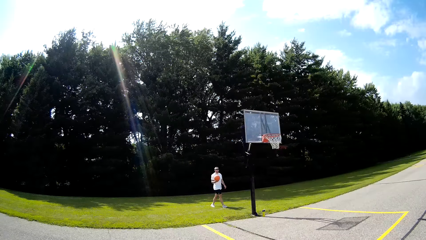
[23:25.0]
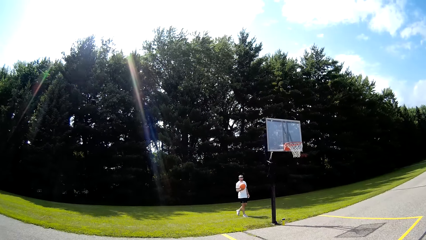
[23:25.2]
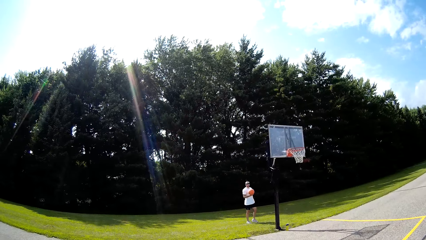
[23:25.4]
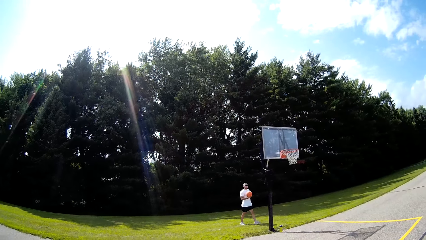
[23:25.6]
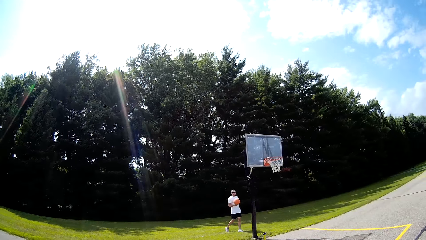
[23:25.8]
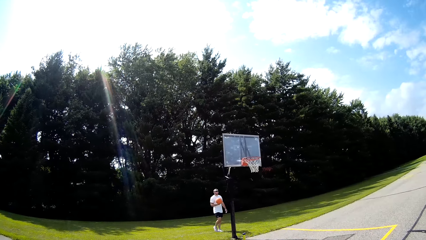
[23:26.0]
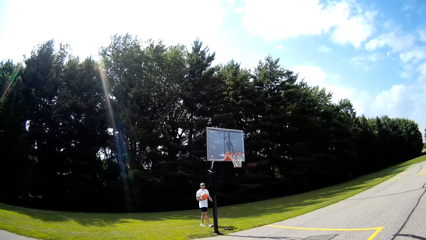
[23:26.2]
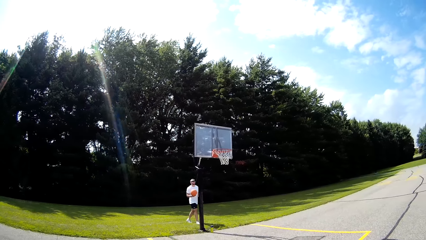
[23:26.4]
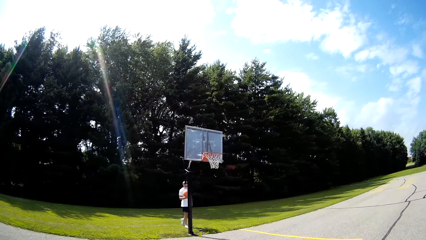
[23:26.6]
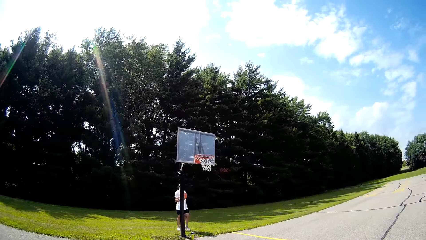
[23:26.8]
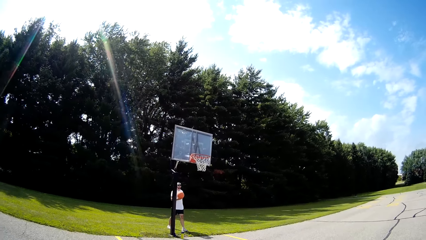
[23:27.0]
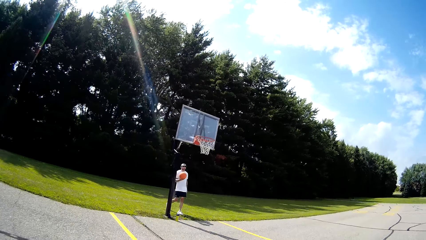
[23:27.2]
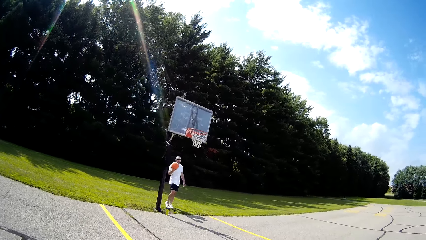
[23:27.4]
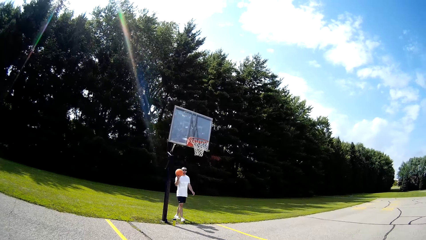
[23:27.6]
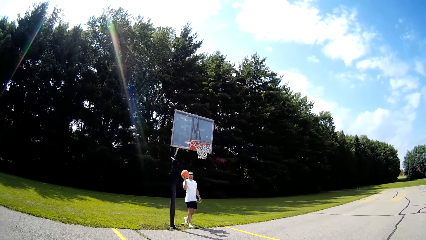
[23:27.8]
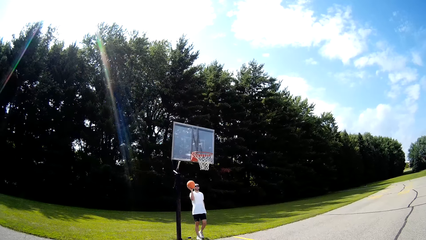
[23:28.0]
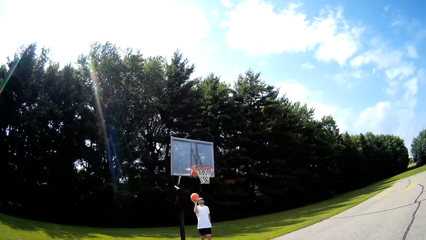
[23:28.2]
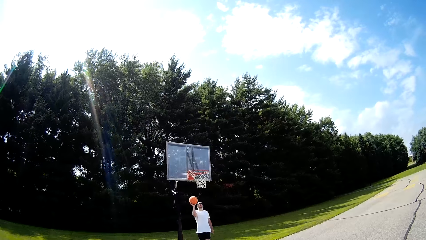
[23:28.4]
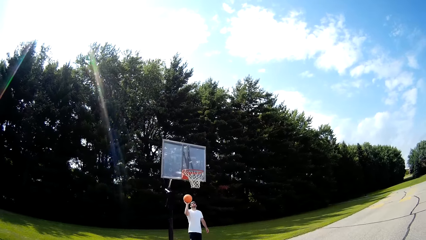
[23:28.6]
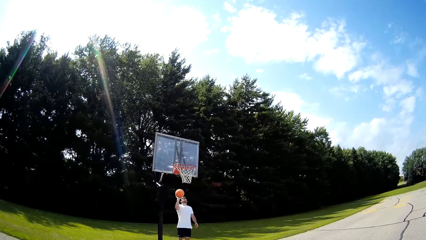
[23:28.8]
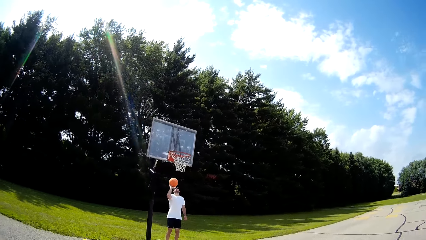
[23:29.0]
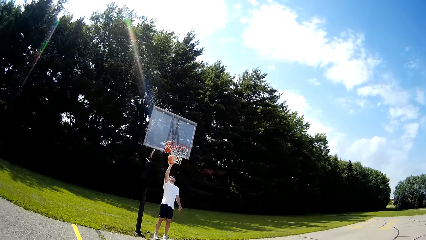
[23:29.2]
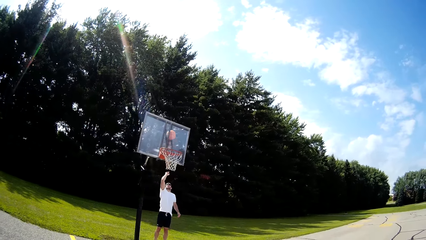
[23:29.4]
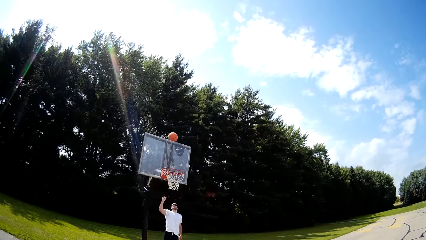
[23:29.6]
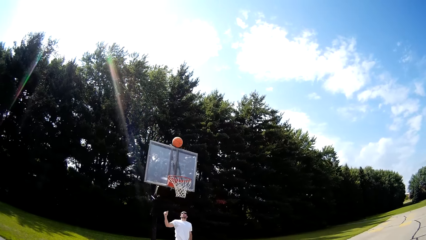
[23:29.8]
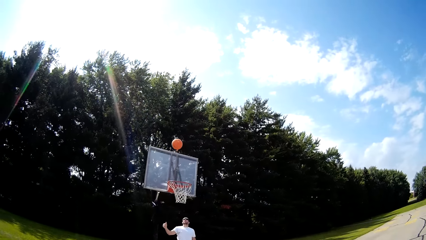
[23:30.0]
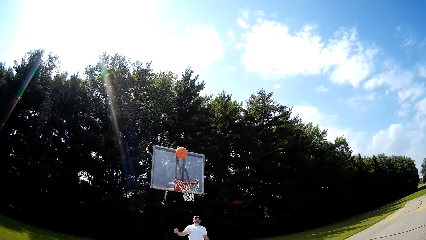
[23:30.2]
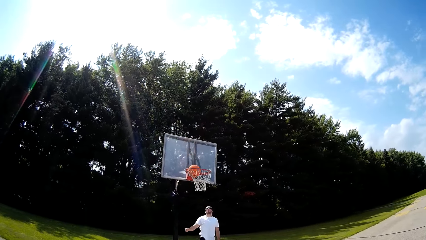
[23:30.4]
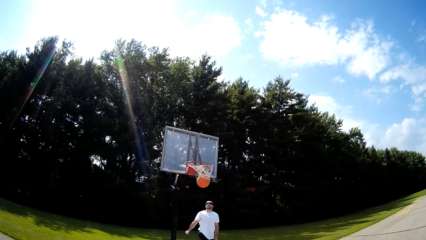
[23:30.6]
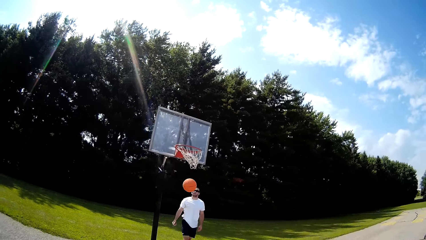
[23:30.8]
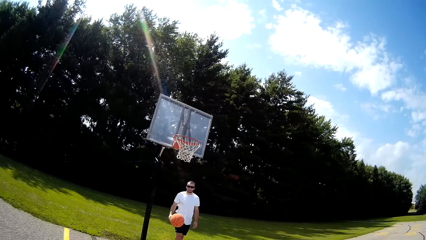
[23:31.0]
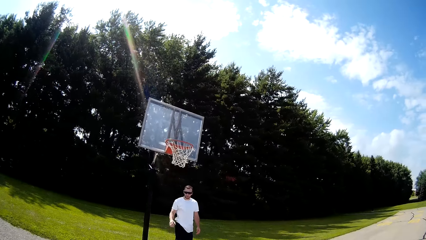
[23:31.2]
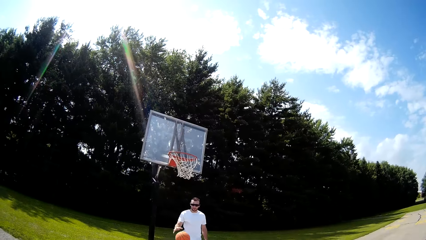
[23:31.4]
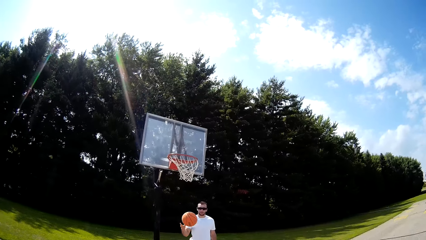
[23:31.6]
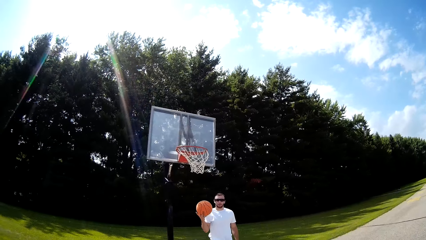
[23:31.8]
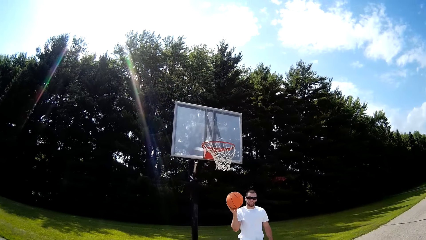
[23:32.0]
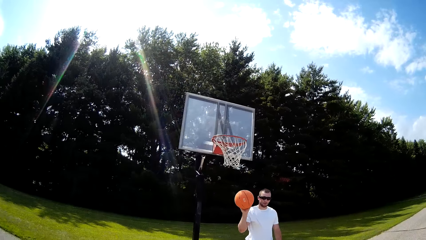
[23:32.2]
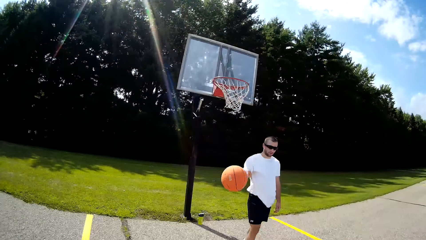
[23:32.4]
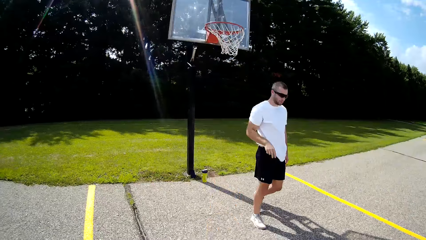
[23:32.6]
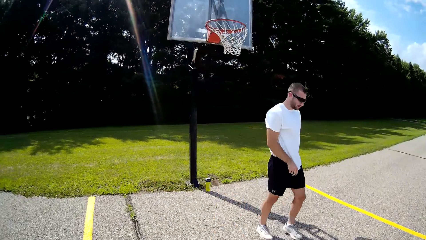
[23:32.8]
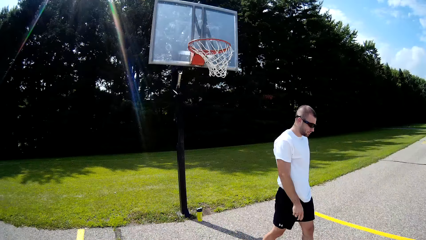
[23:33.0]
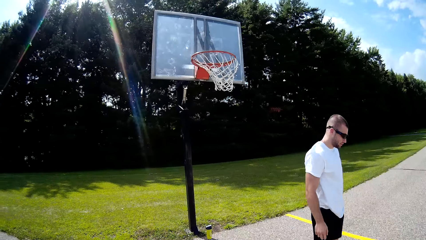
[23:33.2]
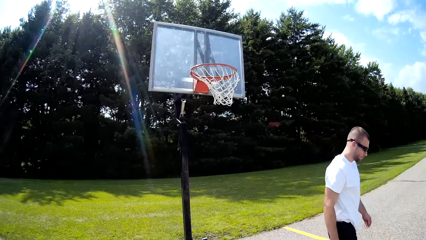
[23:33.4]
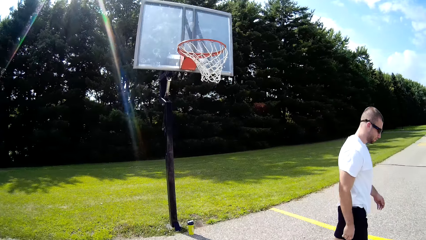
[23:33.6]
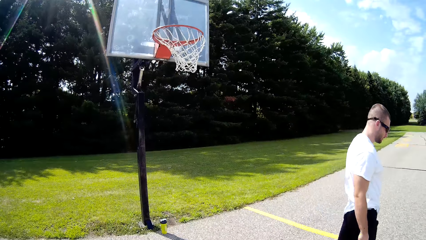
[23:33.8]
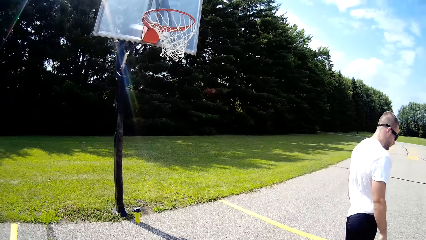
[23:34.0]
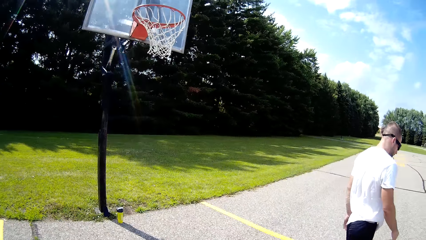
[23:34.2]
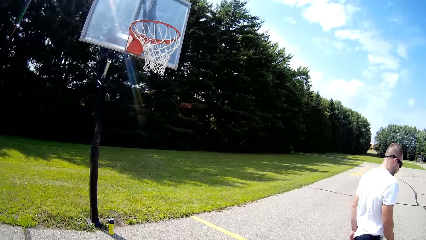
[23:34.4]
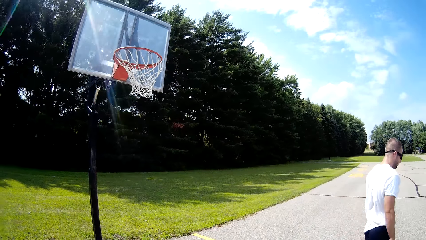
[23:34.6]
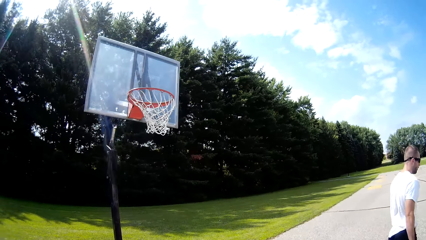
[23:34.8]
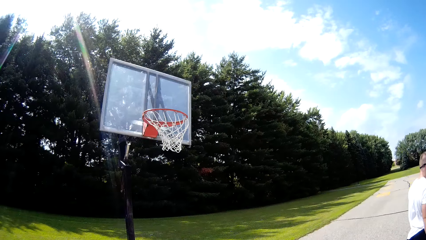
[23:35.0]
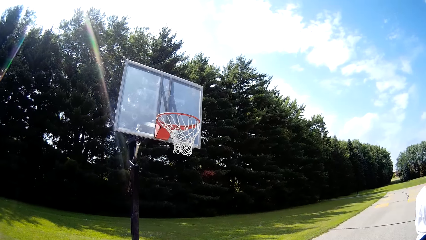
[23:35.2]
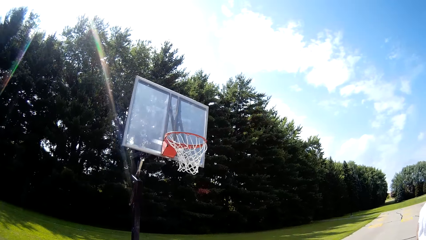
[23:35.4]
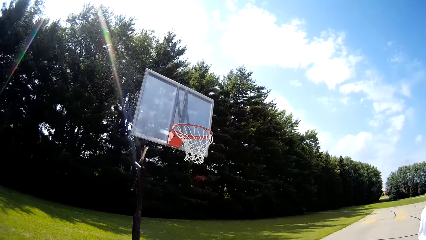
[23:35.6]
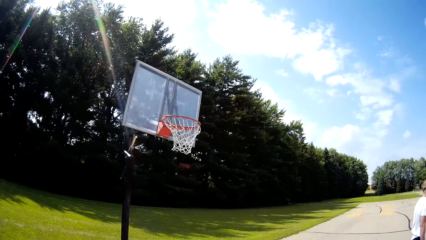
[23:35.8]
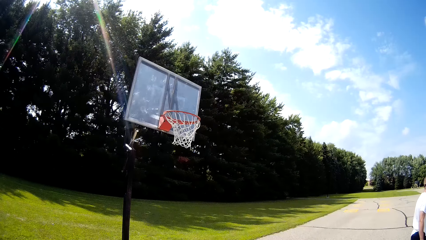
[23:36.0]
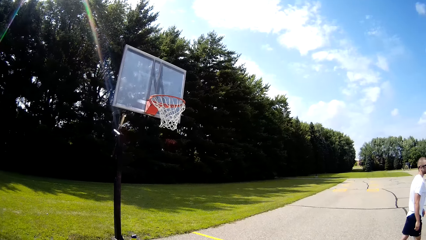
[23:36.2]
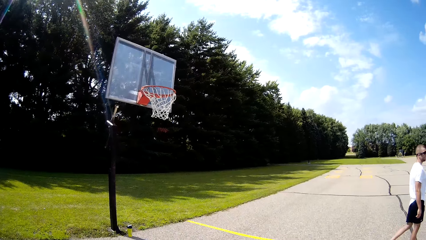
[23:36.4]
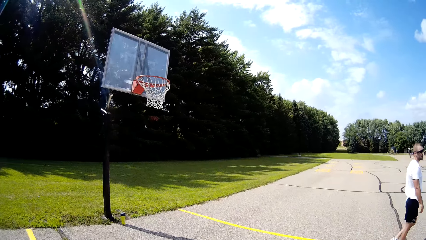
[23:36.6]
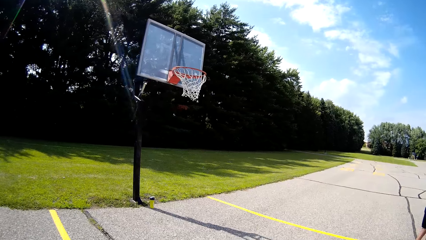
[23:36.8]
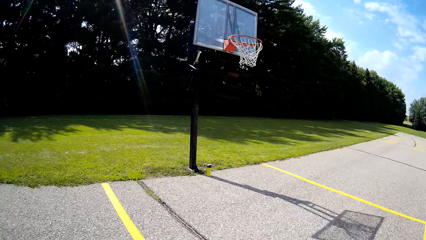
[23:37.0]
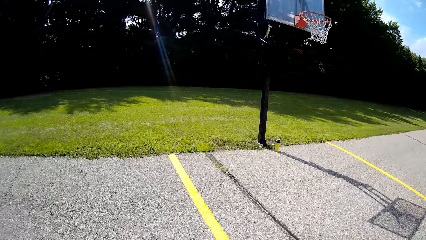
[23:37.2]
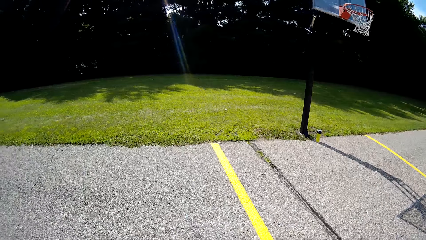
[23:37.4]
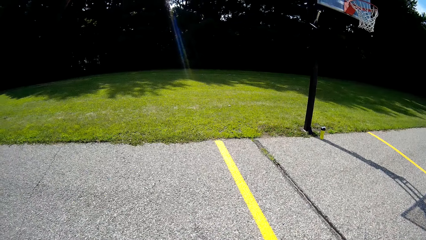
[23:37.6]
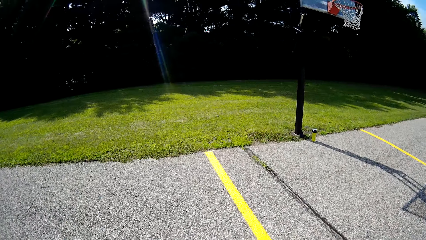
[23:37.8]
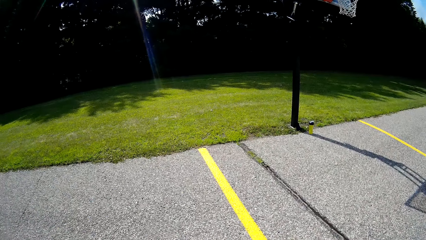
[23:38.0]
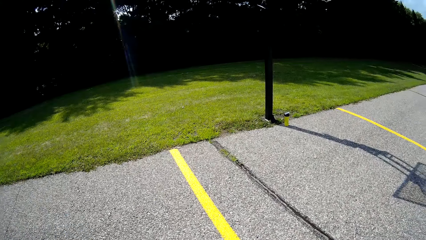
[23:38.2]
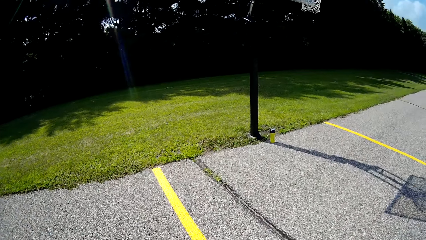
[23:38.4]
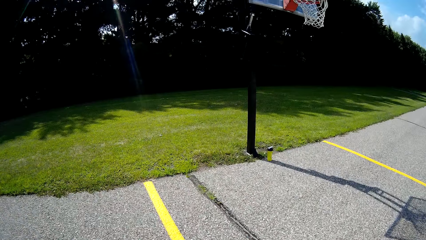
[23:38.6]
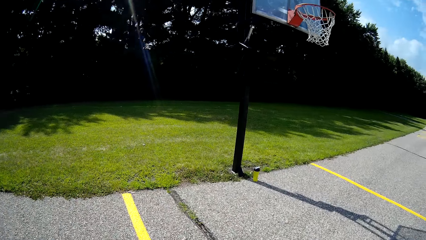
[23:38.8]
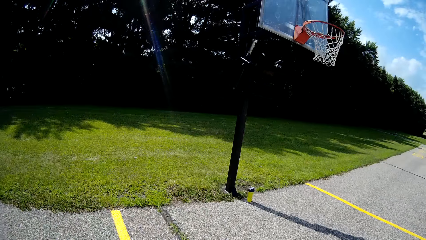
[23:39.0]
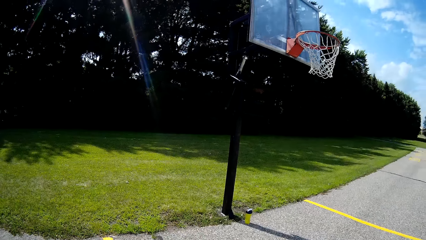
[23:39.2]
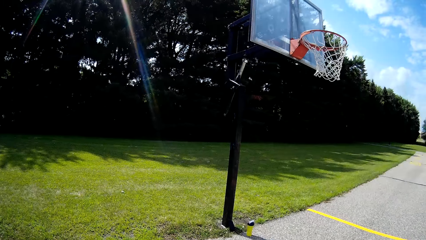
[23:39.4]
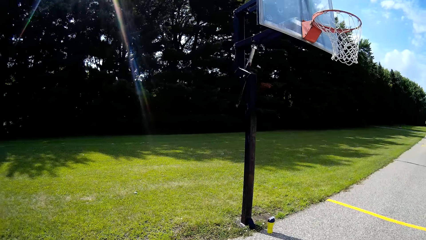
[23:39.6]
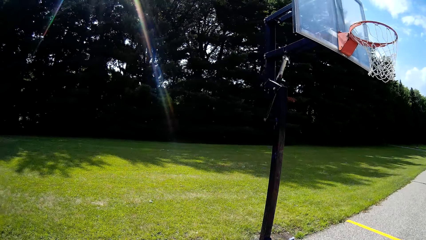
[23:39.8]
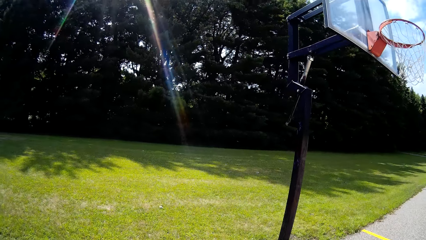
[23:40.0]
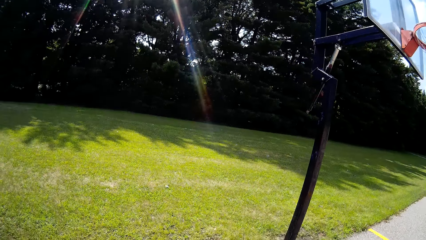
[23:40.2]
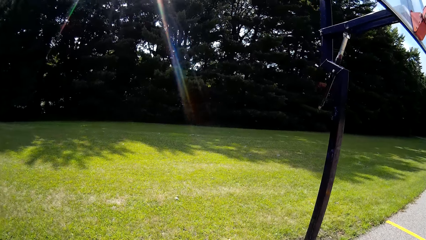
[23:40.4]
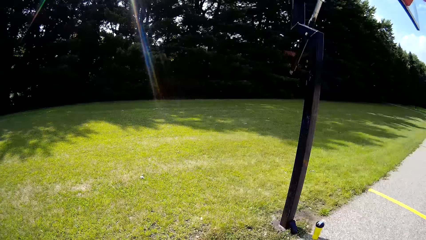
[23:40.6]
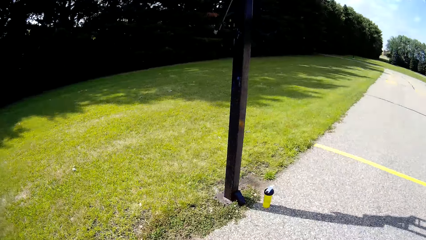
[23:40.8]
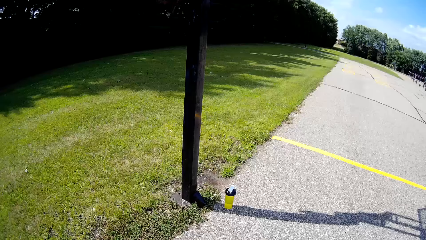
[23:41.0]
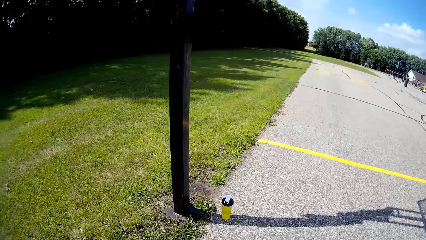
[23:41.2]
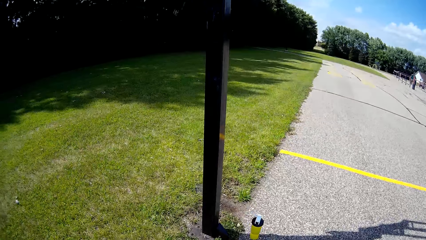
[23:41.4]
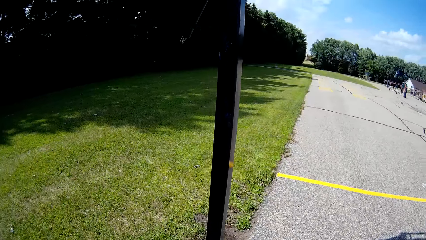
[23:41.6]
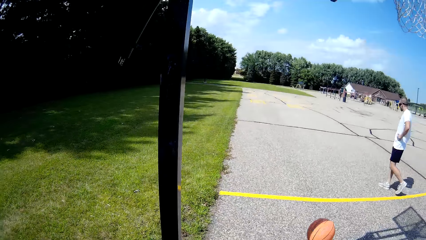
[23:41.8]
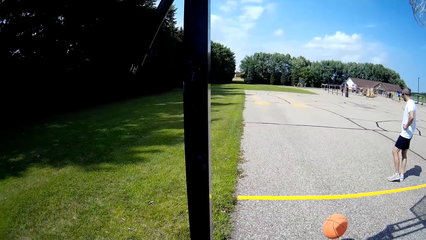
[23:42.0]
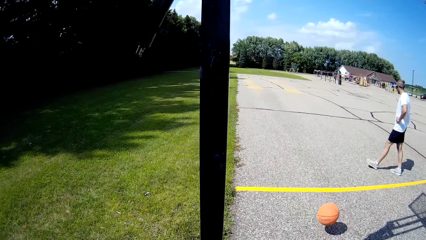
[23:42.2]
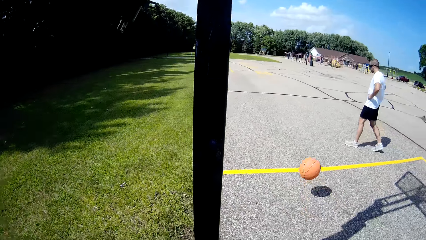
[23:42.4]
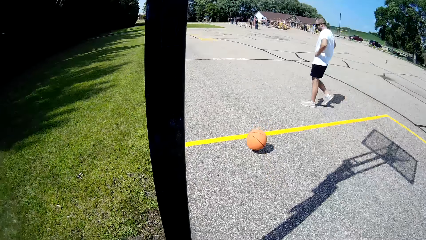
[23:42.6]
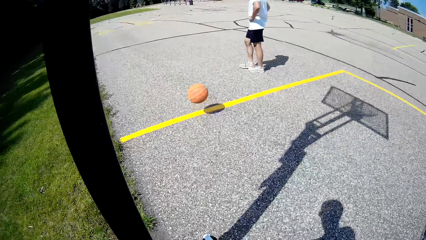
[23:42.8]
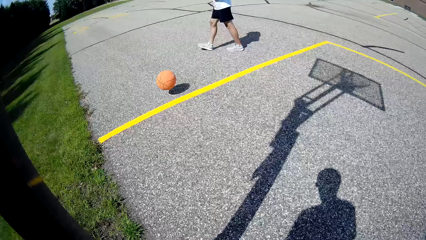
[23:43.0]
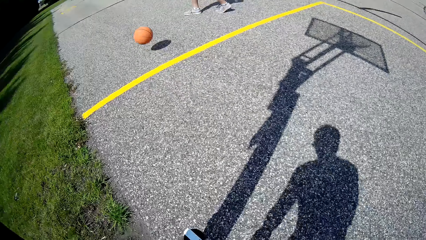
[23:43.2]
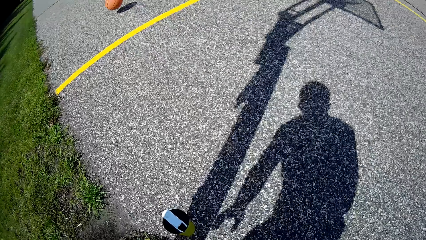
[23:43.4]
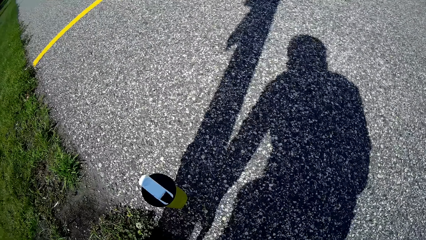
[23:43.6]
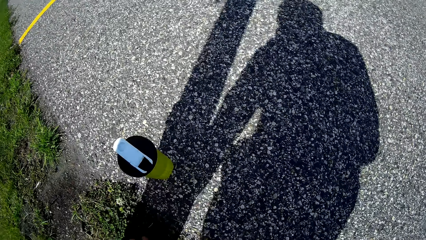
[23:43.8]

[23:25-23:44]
The camera wearer interacts with a man. The man throws the ball on the net. The camera wearer looks around. The man throws the ball toward the camera wearer. The camera wearer plays the ball. They interact with the man. They walk across the basketball court. They look around. They throw the basketball.
